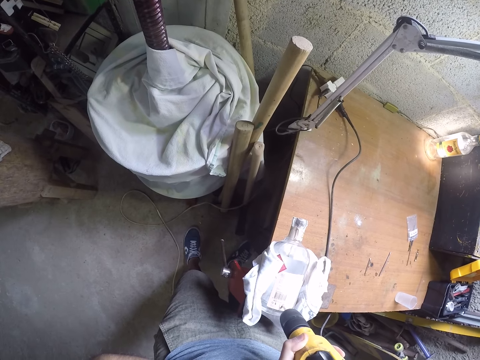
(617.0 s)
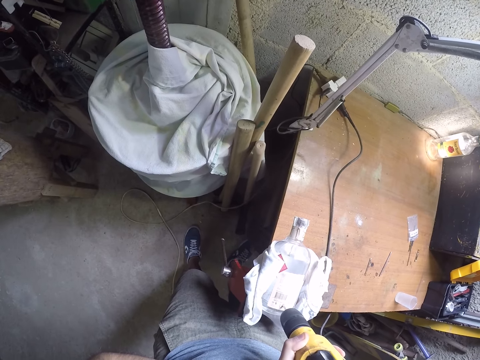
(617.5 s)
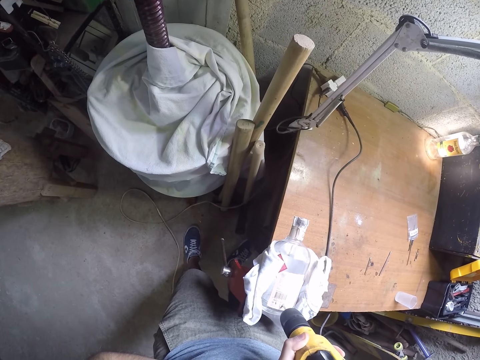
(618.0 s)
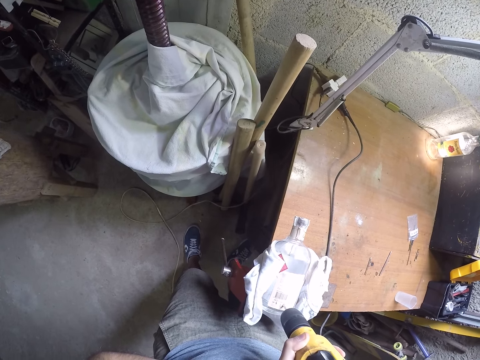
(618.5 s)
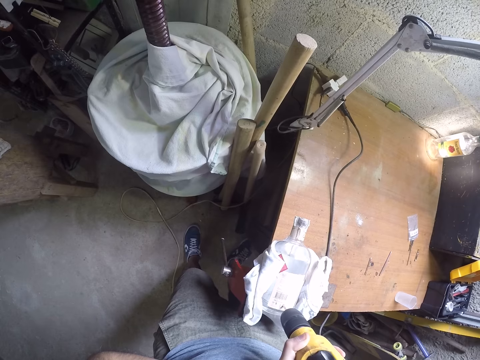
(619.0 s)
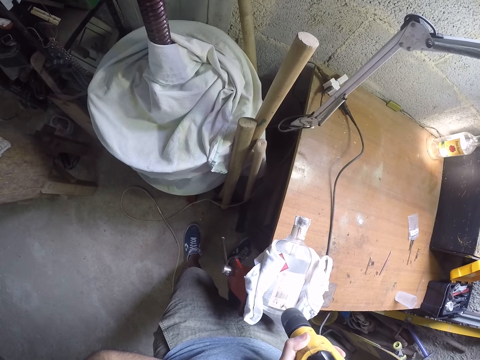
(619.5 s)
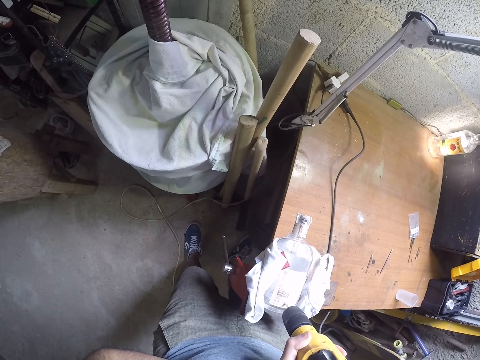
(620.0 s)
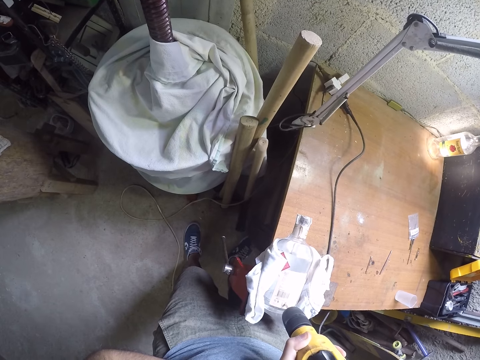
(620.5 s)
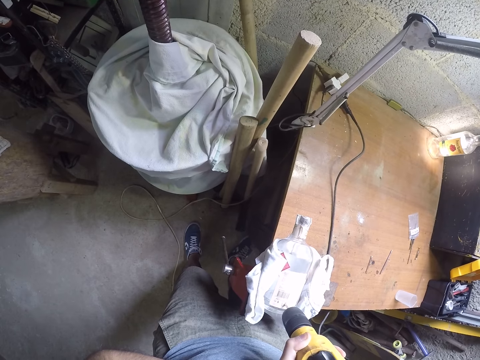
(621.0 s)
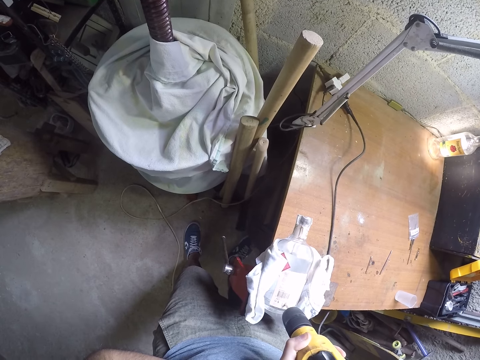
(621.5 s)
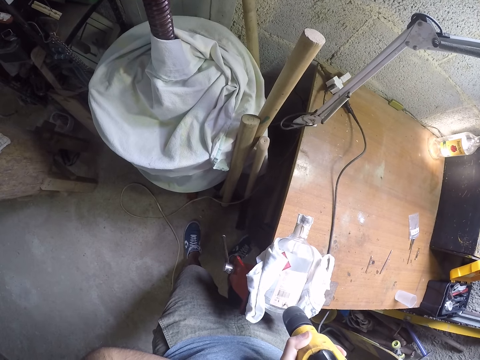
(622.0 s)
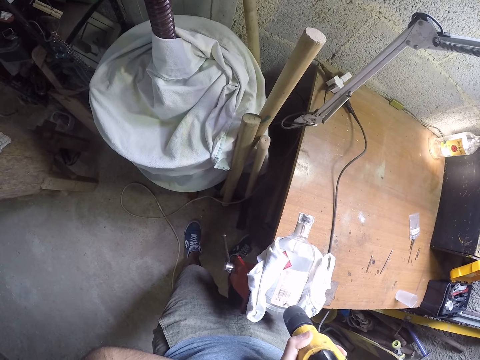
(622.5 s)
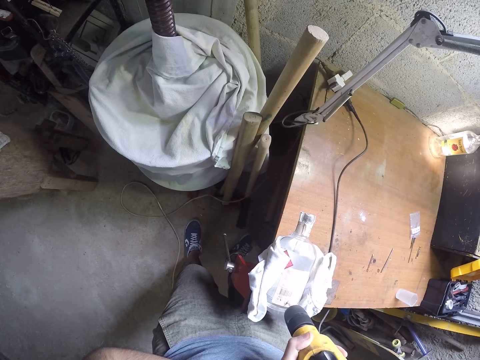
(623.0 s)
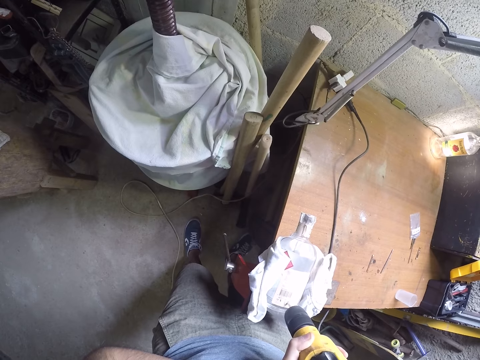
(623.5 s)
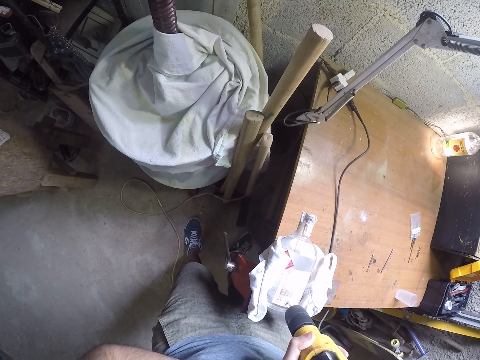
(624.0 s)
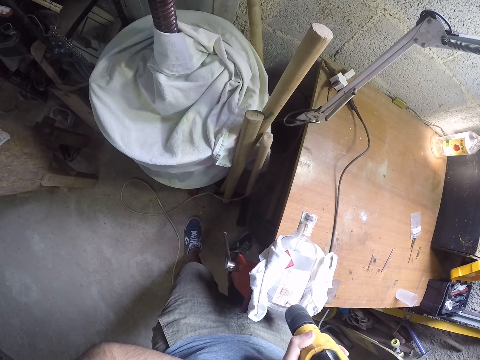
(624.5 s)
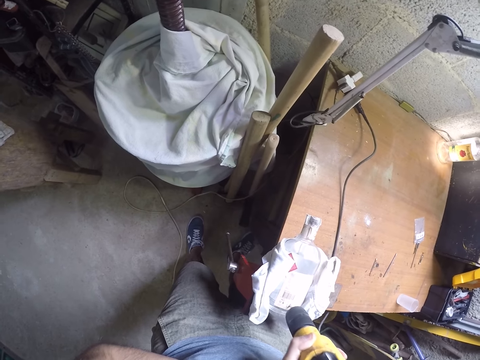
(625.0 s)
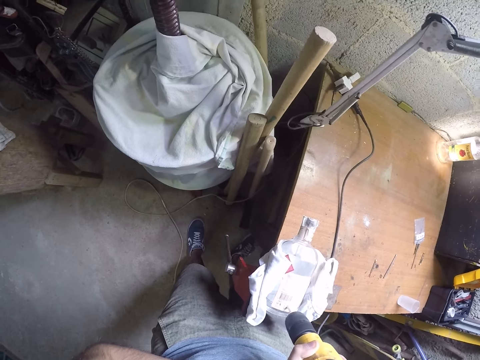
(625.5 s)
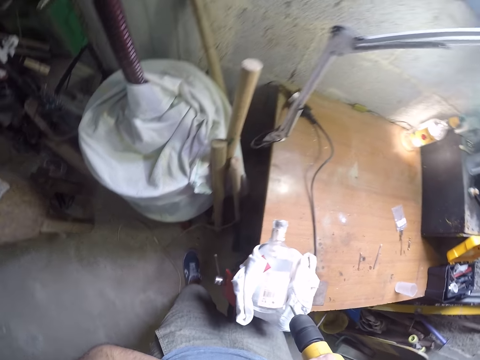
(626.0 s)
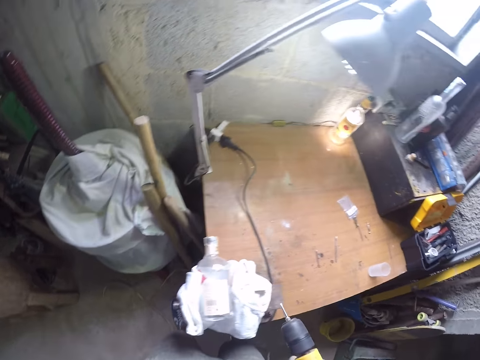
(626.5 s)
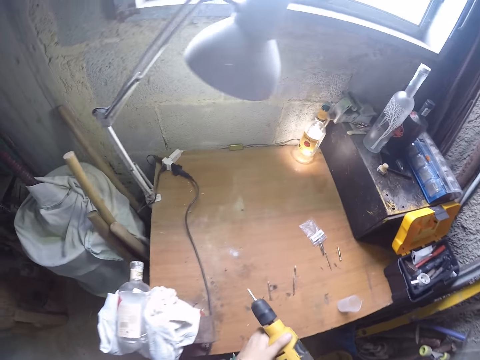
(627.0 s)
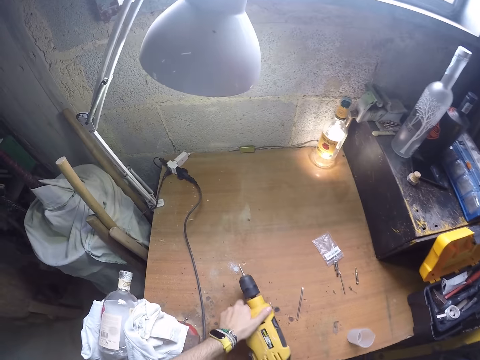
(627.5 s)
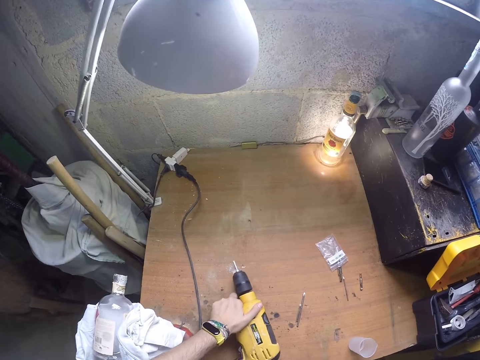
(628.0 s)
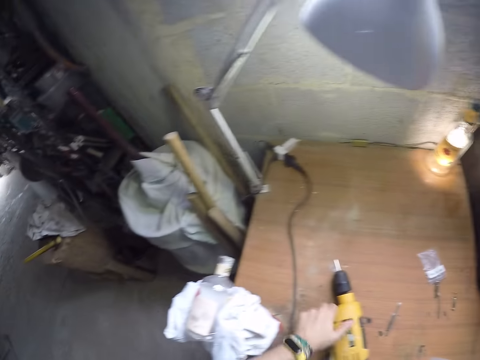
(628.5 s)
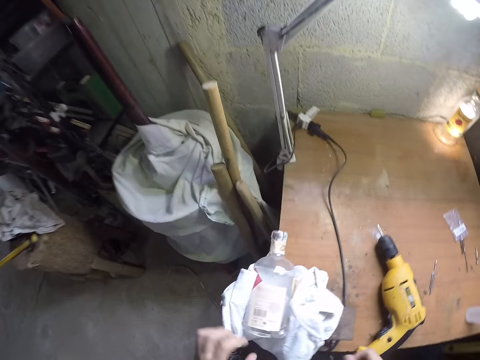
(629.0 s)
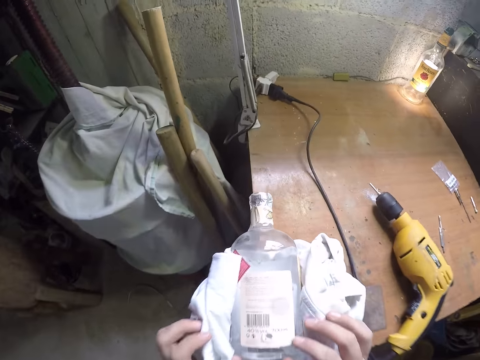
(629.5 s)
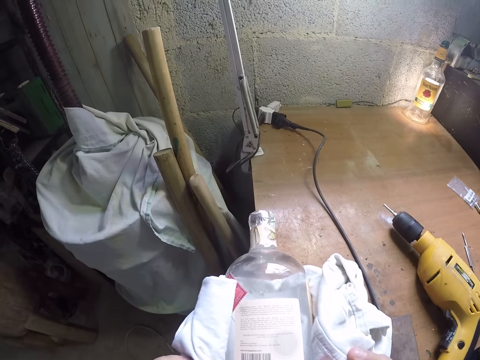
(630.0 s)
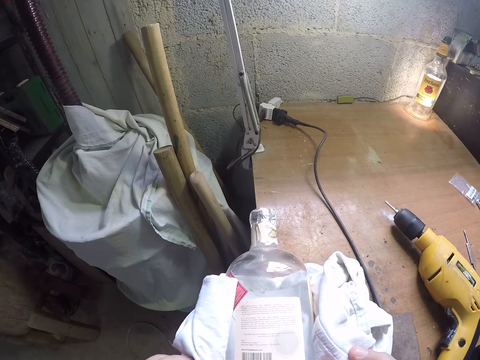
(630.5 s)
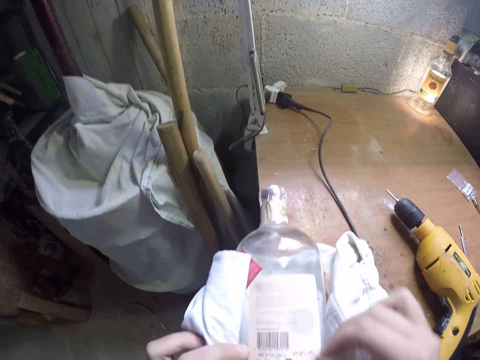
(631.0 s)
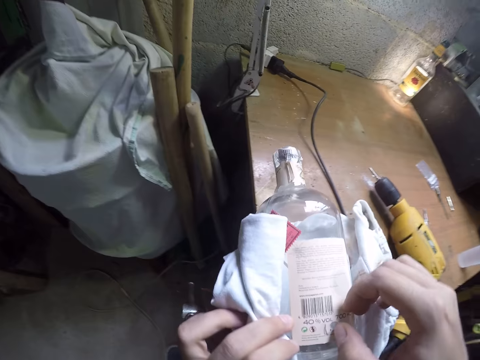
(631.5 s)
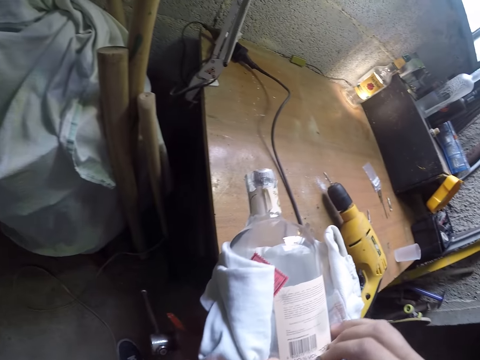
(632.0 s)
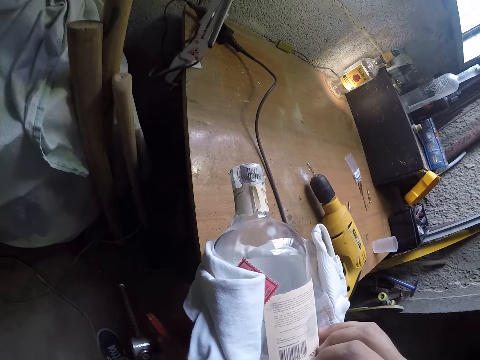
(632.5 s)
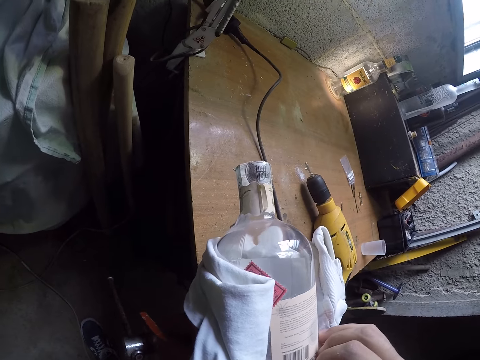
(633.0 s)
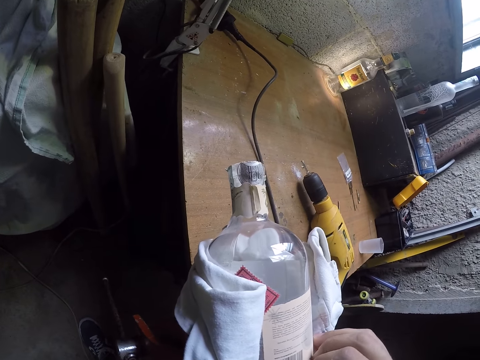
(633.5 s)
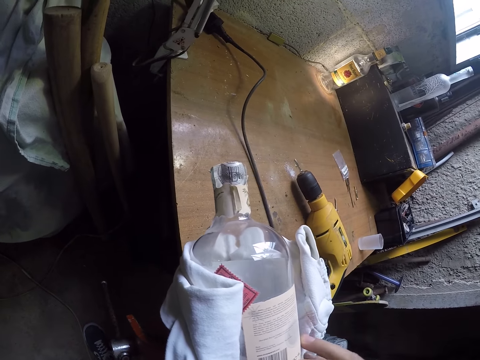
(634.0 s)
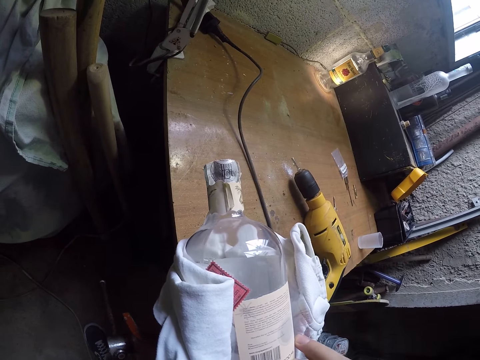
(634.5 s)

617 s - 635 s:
The camera wearer drops the electric drill on the table with his left hand. He touches the bottle on the table with both hands. He bends. He holds the paper on the bottle.

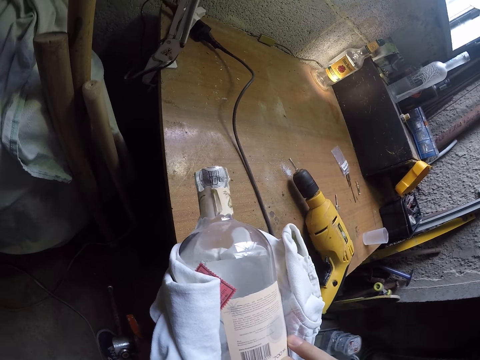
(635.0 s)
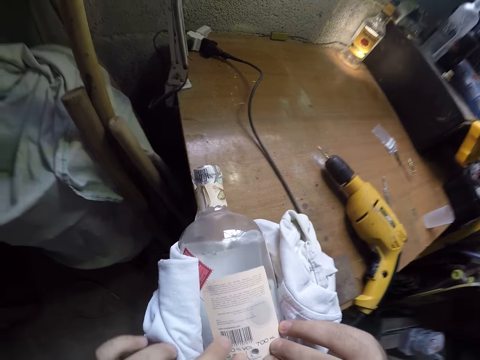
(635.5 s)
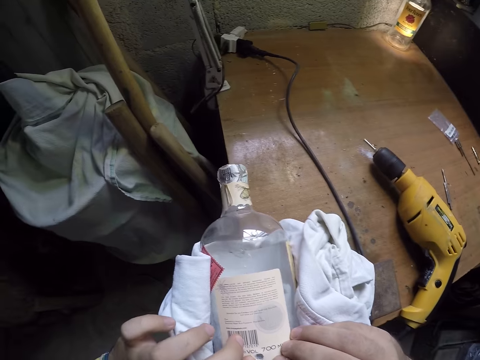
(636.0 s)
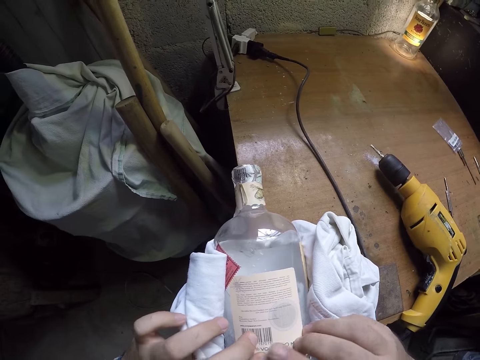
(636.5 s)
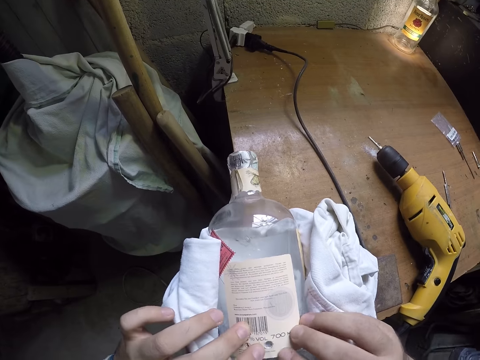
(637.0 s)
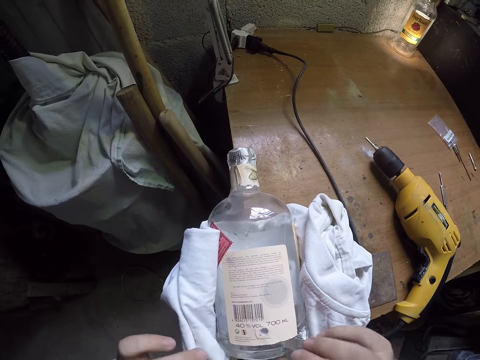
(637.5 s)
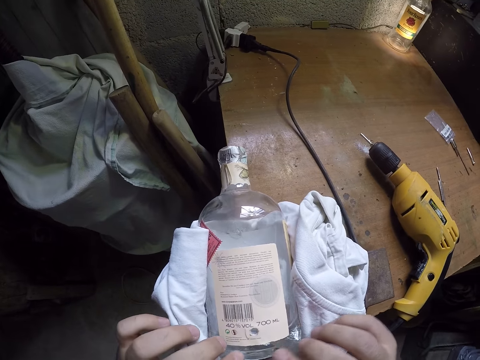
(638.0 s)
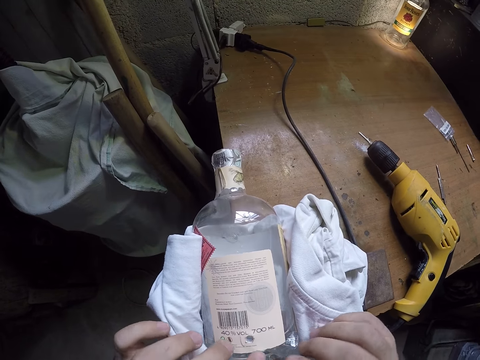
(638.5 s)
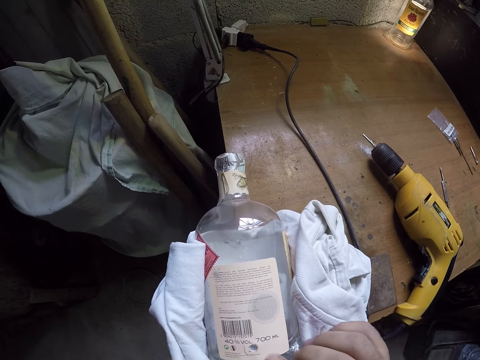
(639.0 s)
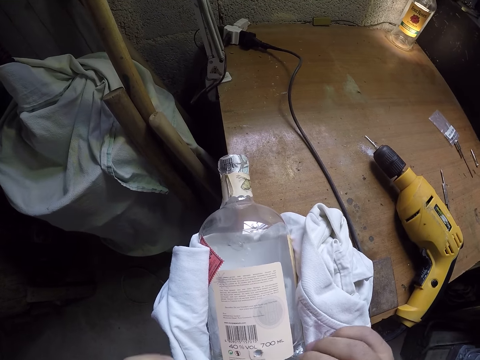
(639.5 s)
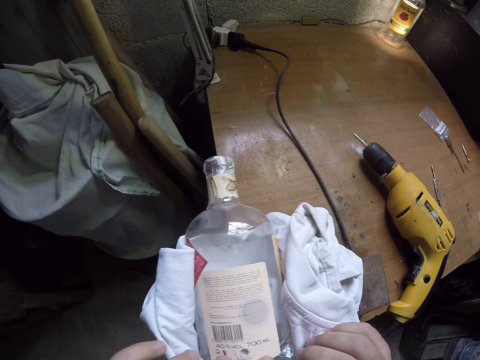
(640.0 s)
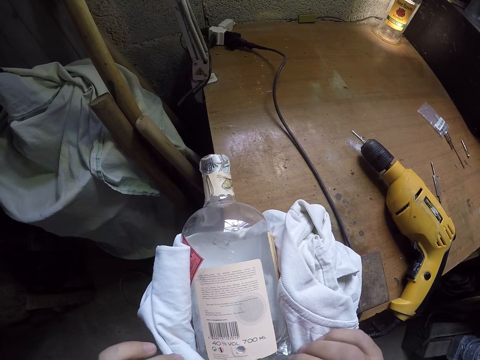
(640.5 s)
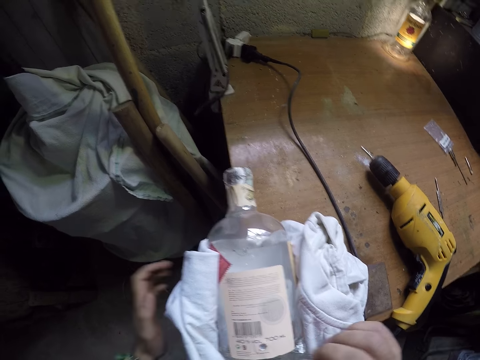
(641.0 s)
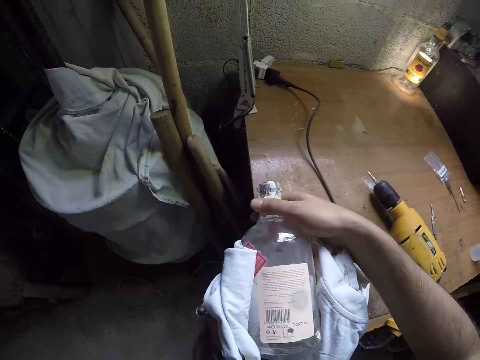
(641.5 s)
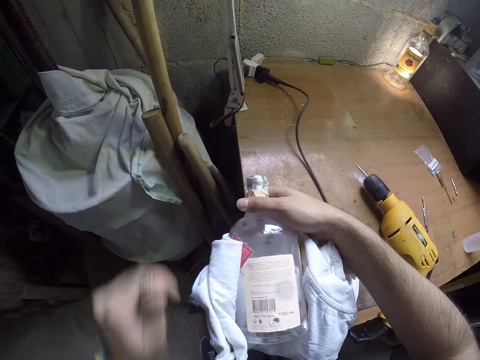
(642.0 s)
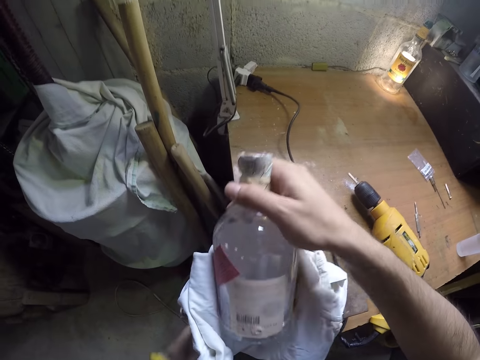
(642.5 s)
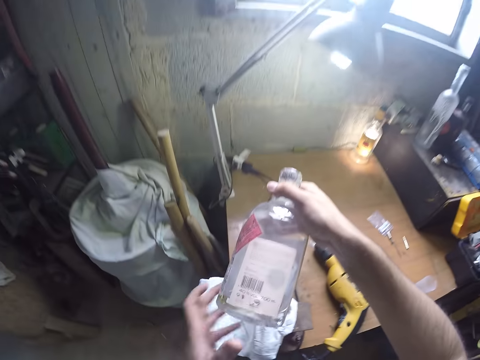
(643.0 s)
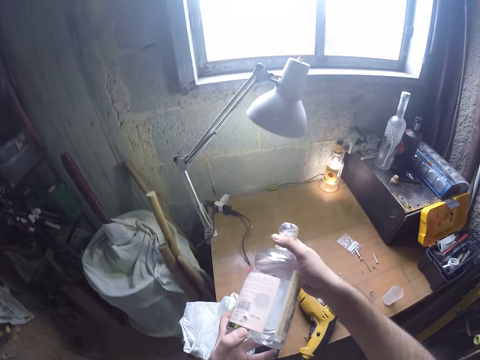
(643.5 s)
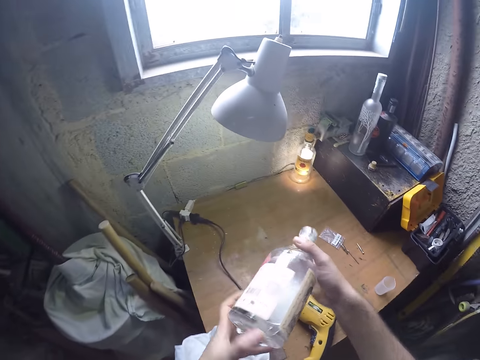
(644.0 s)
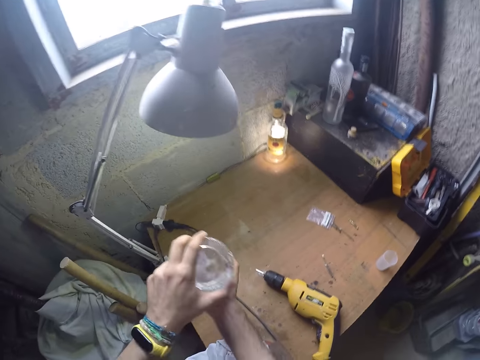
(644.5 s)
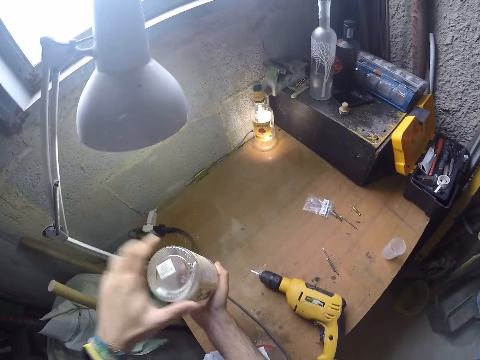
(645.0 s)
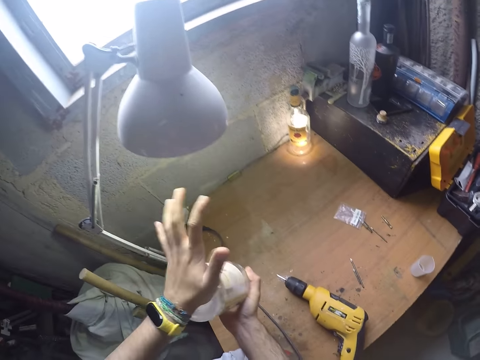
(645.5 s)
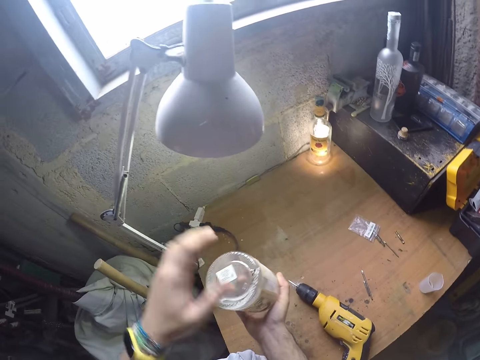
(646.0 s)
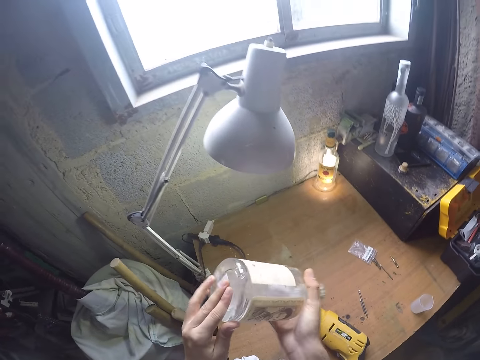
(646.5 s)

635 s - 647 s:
The camera wearer adjusts the clamp handle with his left hand. He takes the bottle from the clamp with his right hand. He removes the bottle from the clamp with his right hand. He lifts the bottle. He holds the bottle with both hands. He shakes the bottle. He hits the bottom of the bottle on his right hand with his left hand.
